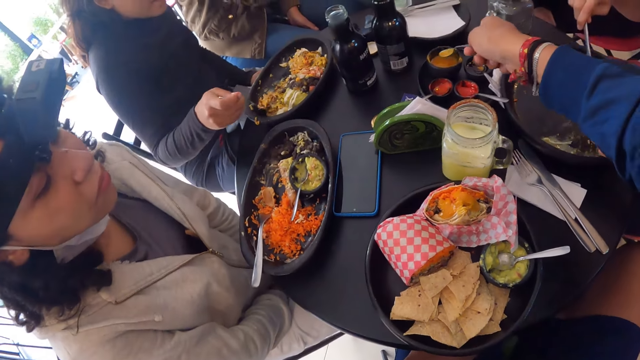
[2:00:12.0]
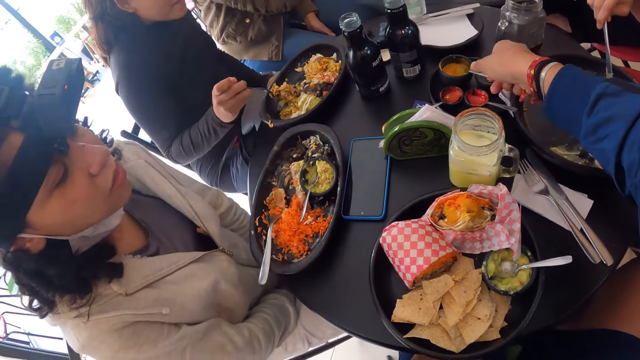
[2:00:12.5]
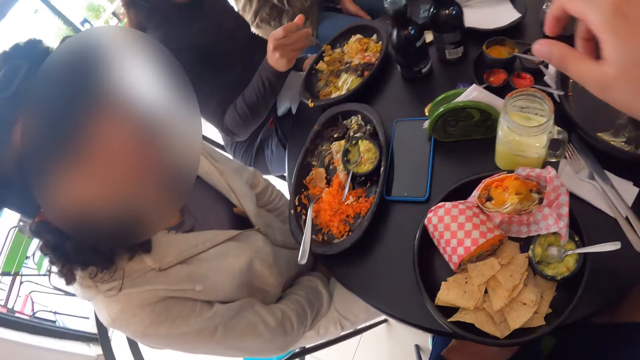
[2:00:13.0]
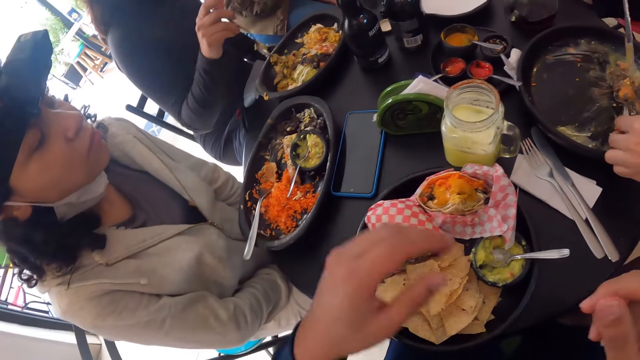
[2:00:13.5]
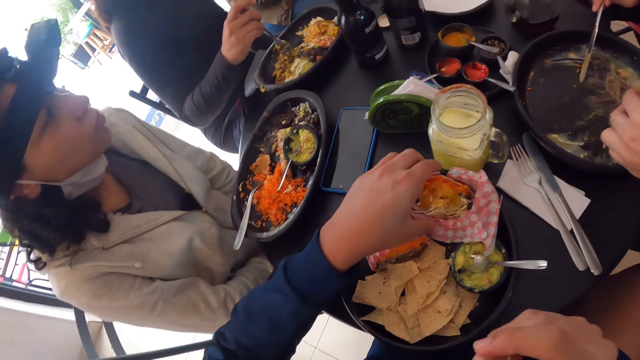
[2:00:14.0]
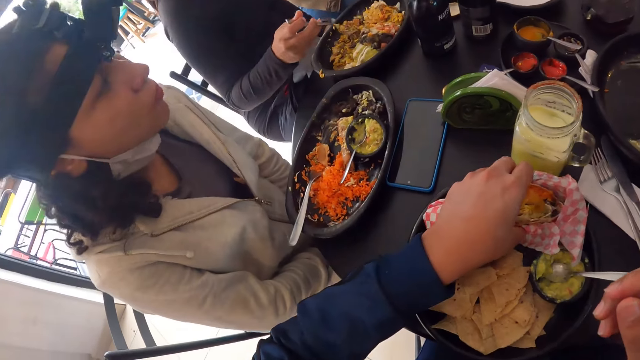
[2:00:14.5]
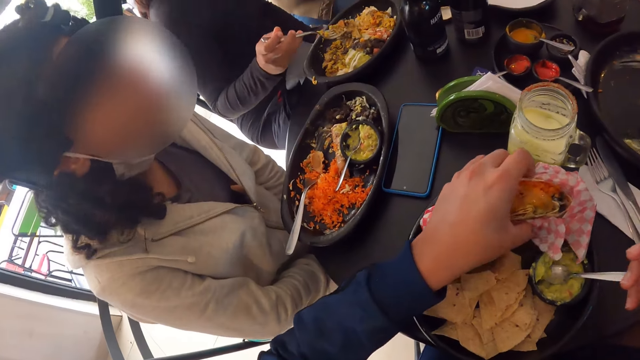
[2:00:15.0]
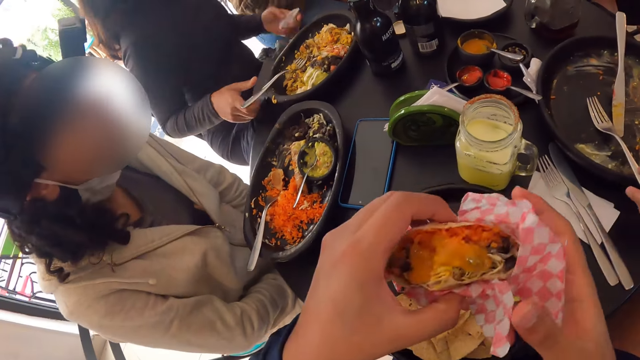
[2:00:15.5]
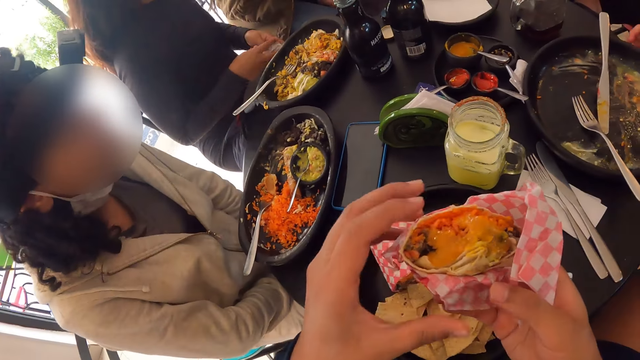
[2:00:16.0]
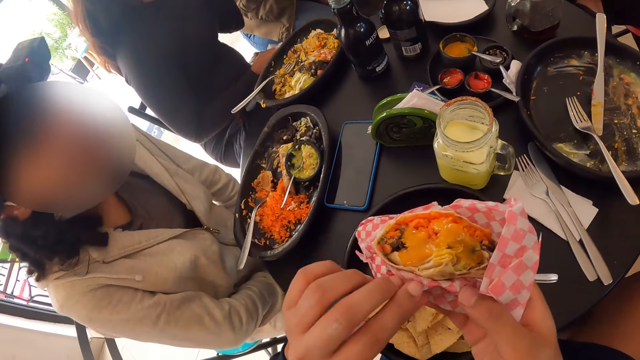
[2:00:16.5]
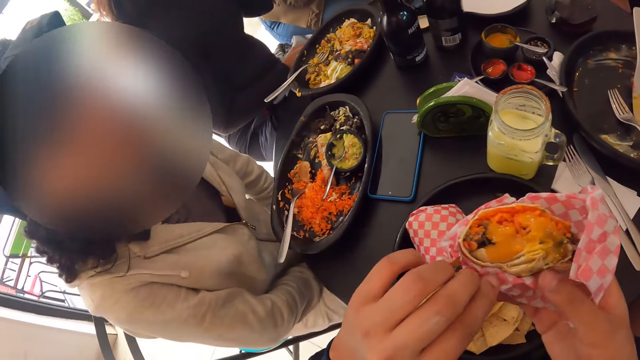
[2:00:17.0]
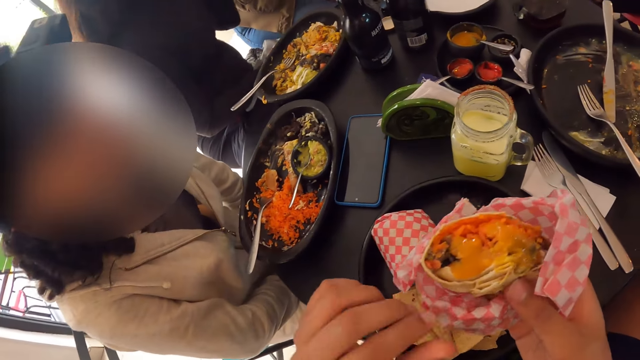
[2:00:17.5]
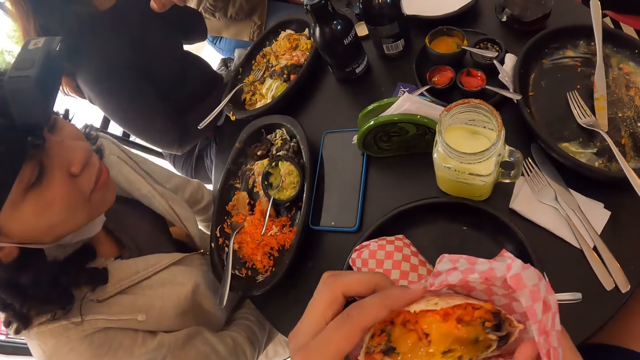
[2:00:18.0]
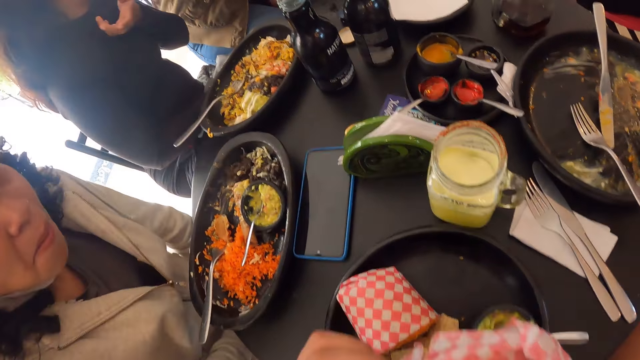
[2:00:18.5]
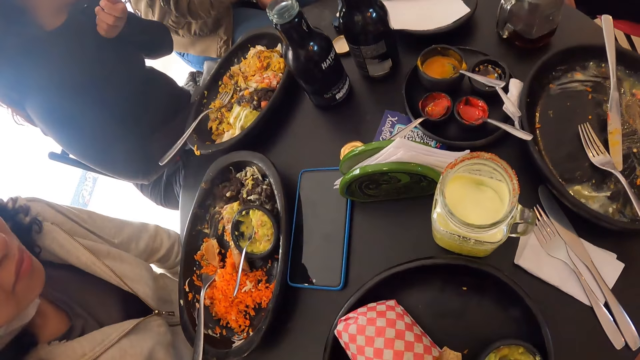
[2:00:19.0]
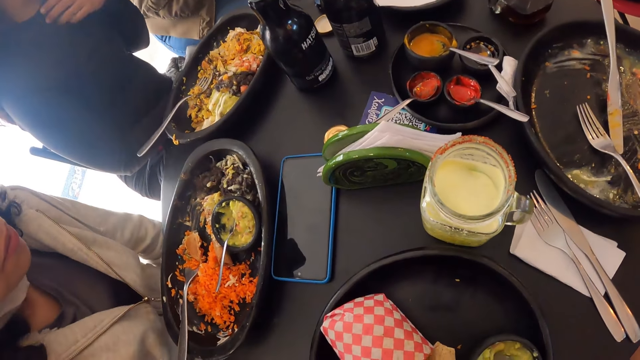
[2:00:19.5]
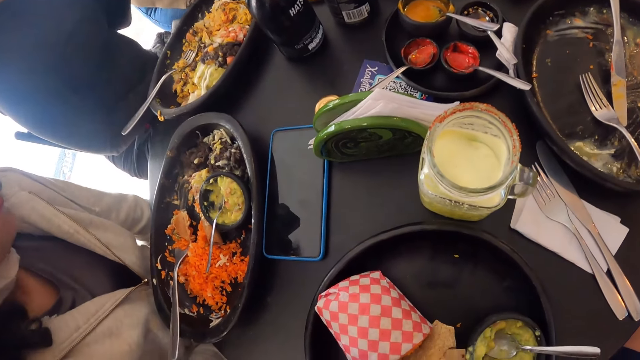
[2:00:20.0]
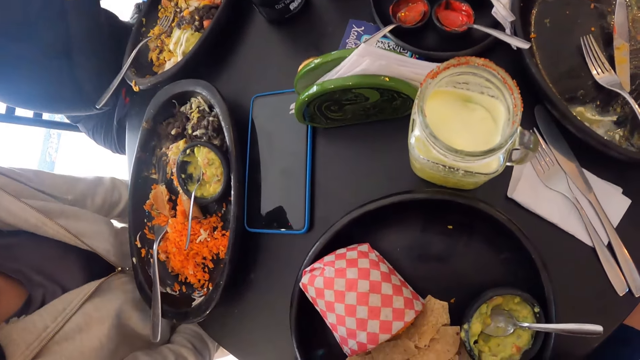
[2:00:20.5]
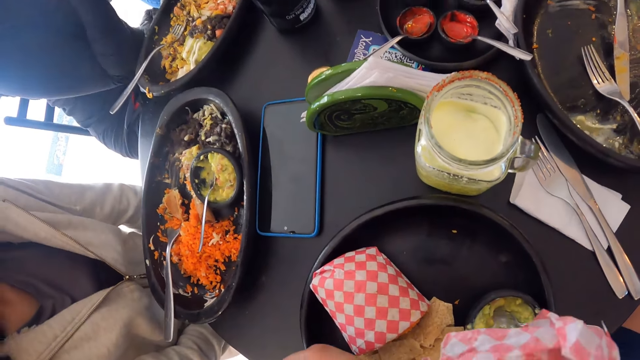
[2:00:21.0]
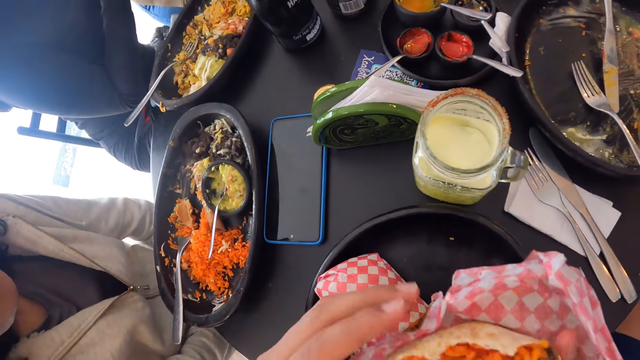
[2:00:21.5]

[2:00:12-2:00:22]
The camera wearer drops the spoon into the plate of sauce with his right hand. The man takes Chinese rice and samosa from the plate on the table with the fork in his left hand. The camera wearer picks the salad wrap or cheese from the plate on the table with his left hand. The woman drops the fork into the plate on the table with her right hand. The camera wearer removes a paper in the cheese. He eats the cheese.

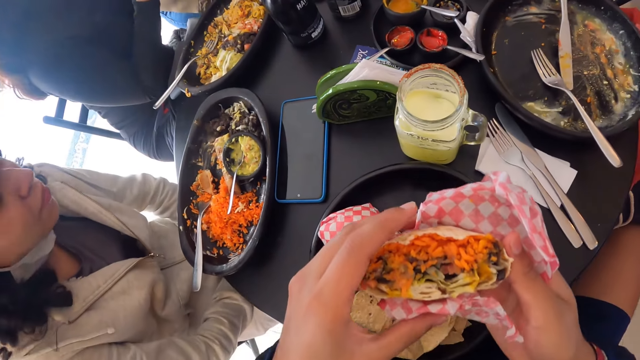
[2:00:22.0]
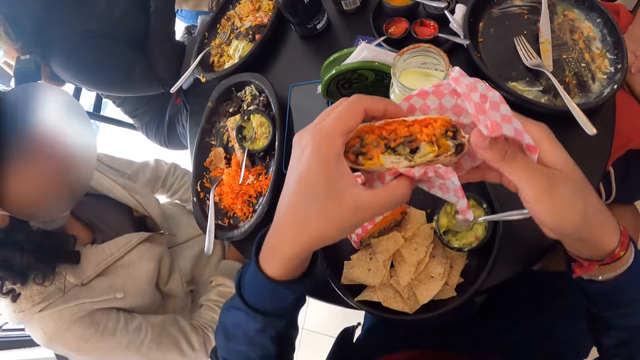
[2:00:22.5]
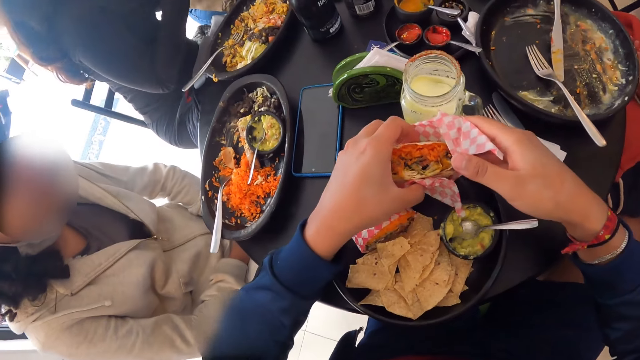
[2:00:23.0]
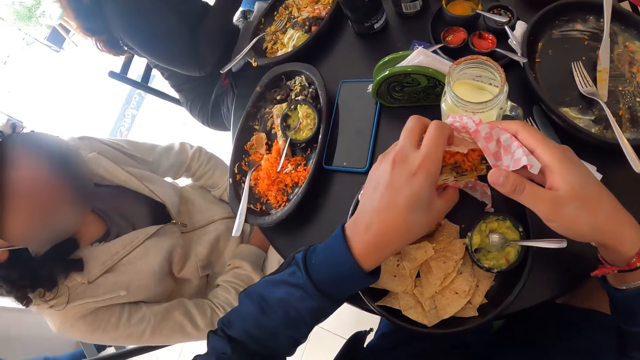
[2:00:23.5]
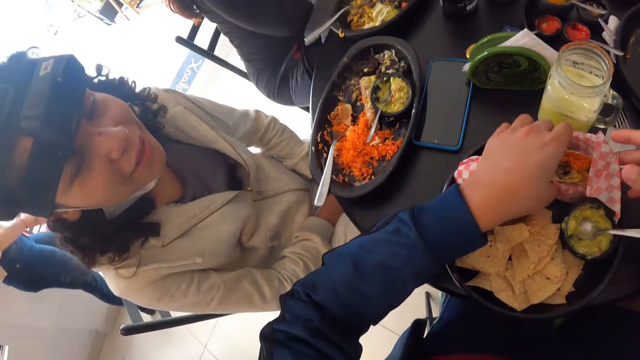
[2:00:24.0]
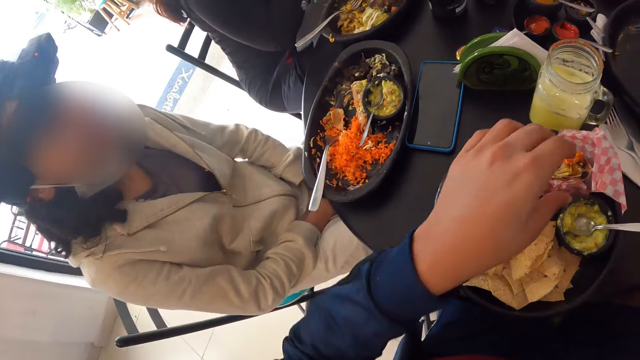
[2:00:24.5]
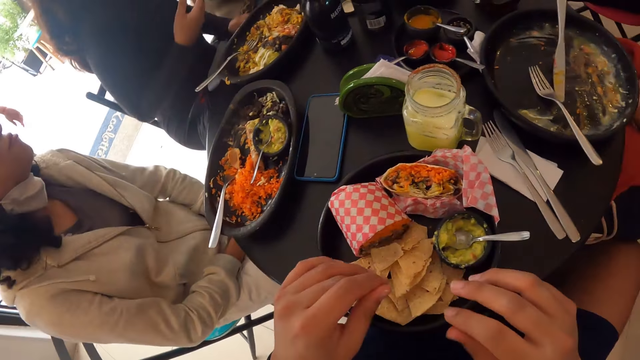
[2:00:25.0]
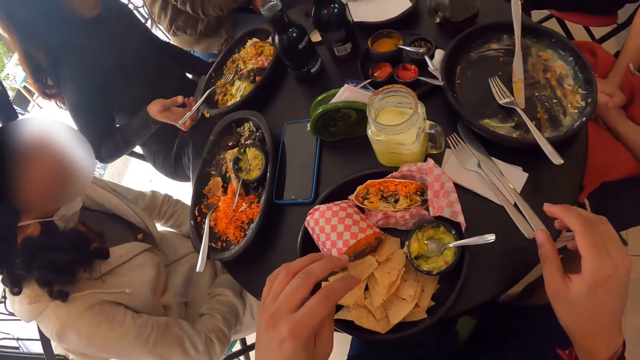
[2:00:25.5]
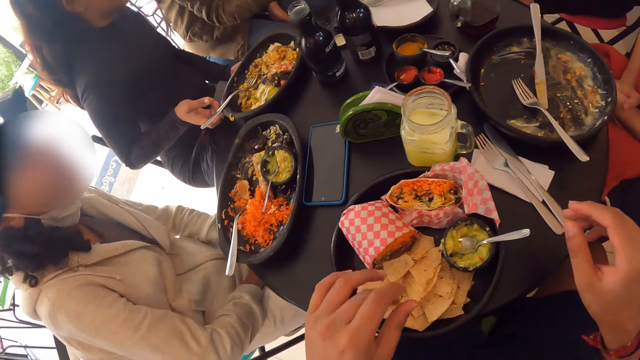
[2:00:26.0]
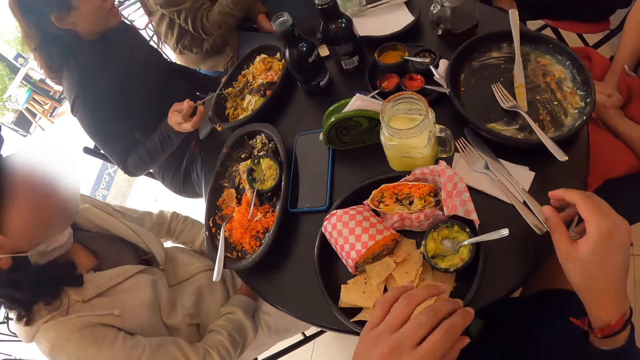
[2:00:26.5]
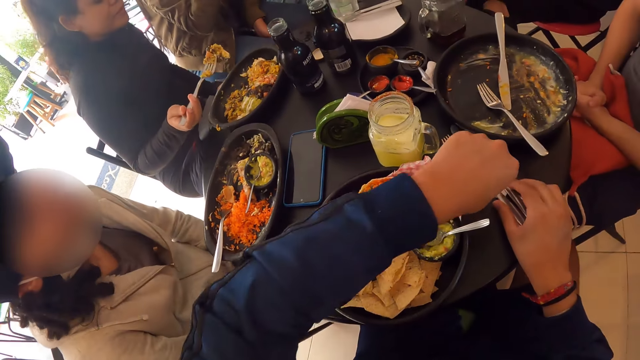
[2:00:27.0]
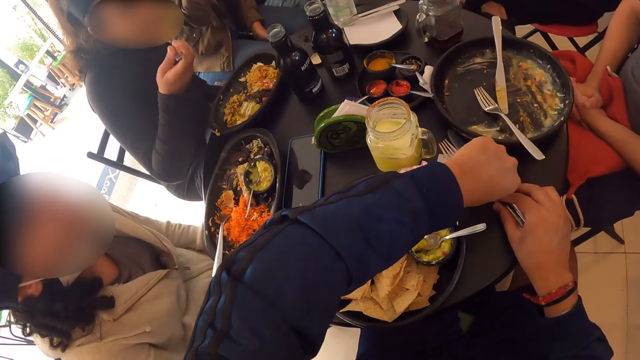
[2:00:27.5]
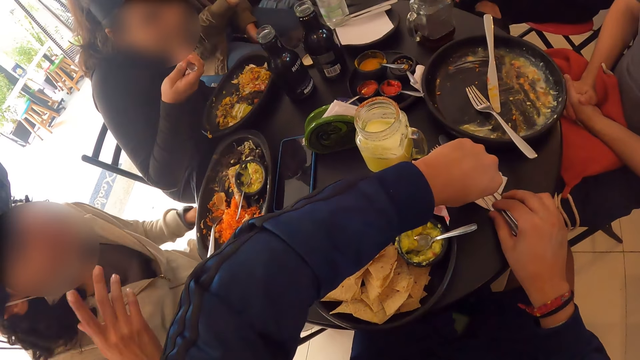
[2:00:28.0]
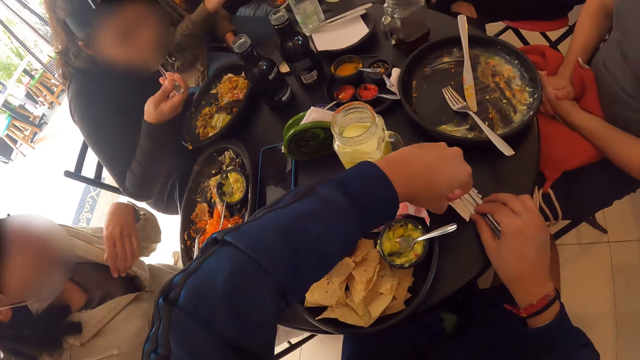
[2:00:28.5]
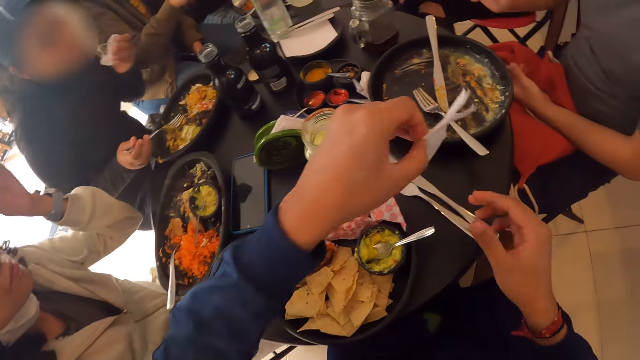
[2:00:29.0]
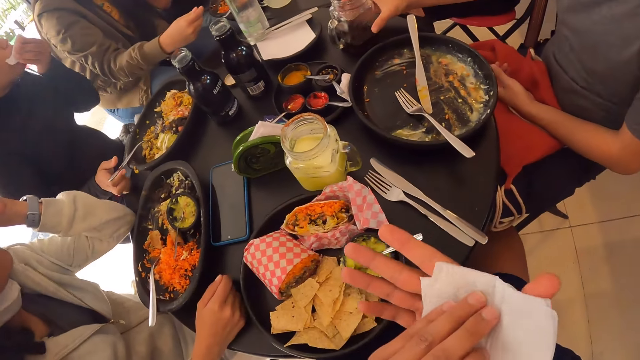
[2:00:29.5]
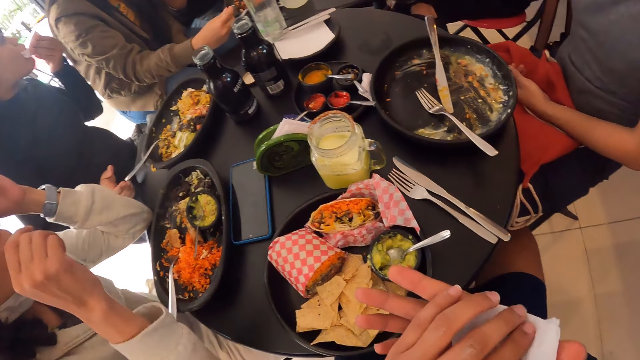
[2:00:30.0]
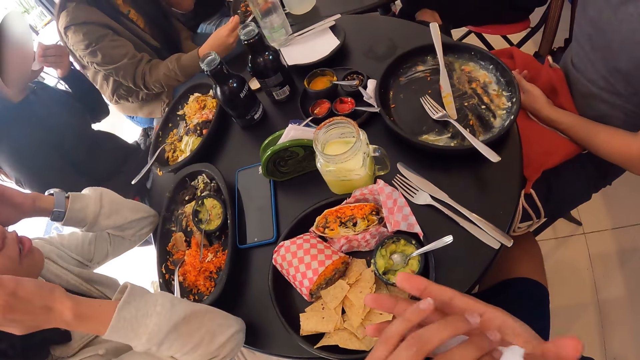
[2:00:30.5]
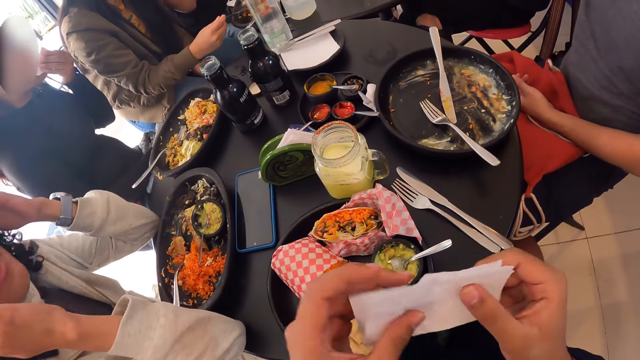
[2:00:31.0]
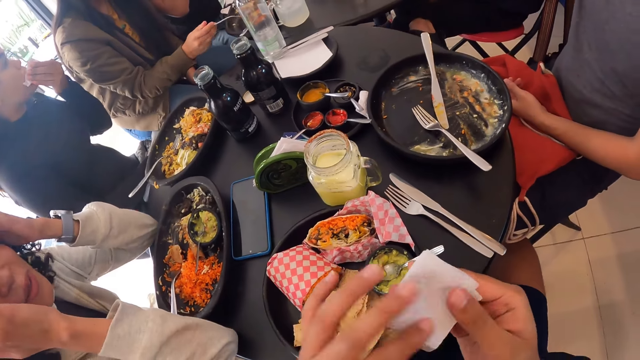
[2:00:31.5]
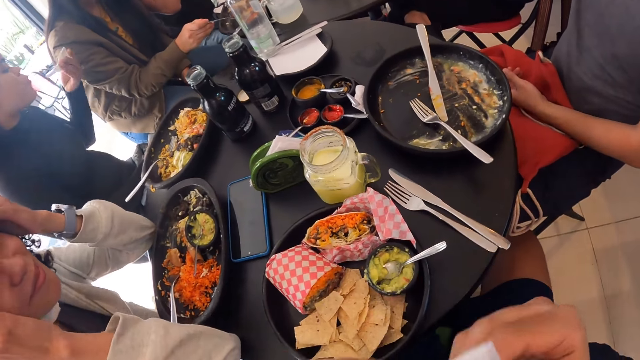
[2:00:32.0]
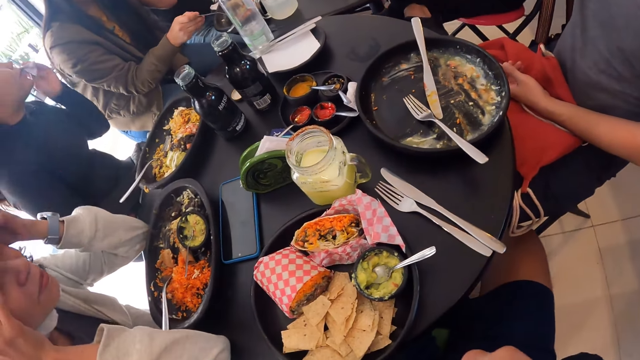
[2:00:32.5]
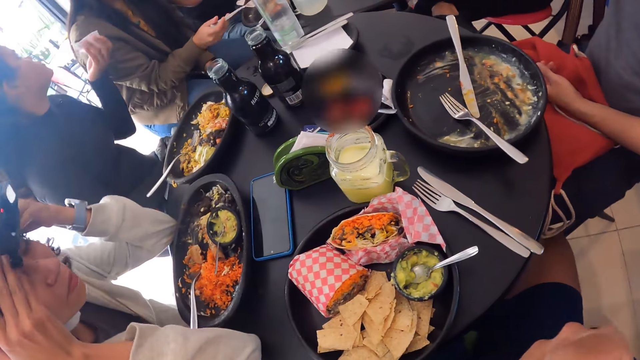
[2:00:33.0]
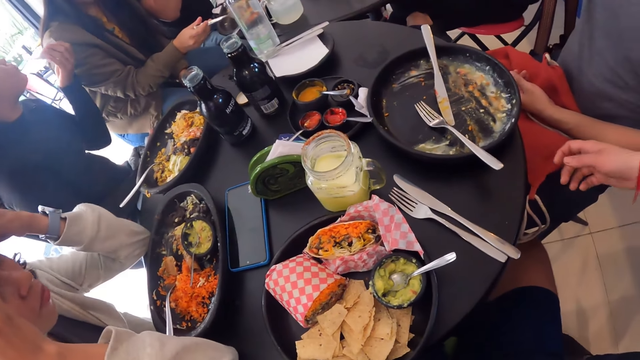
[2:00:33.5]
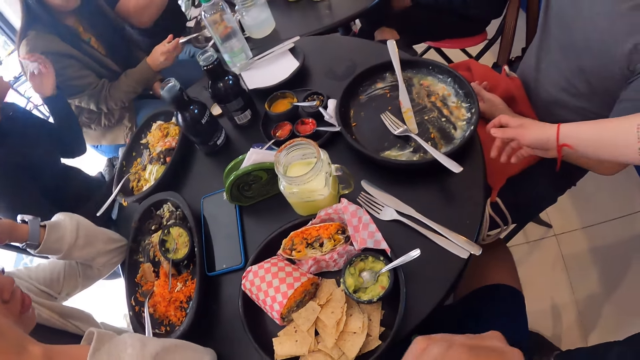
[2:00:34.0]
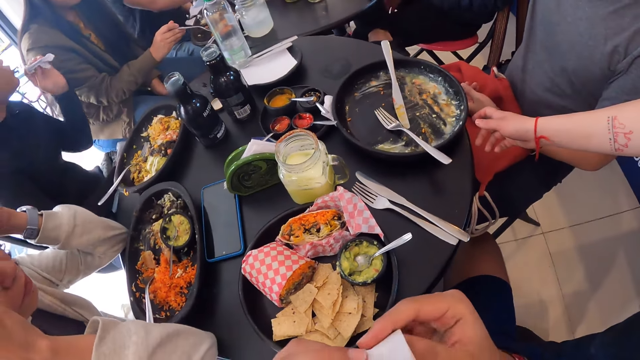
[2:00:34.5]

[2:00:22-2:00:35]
The camera wearer places the salad wrap on the plate on the table with his left hand. He looks around. The woman picks the fork from the plate on the table with her right hand. She puts Chinese rice with veggies into her mouth with the fork in her right hand. The camera wearer picks a serviette from the table with his left hand. He cleans his right hand with the serviette in his left hand. The woman drops the fork into the plate on the table with her right hand. The man picks the cup of juice from the table with his right hand. The camera wearer wipes his mouth.
